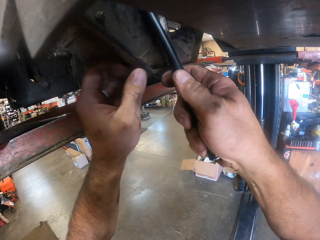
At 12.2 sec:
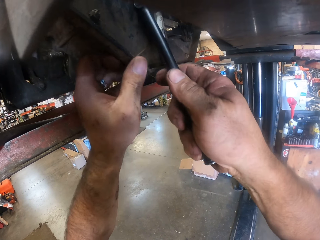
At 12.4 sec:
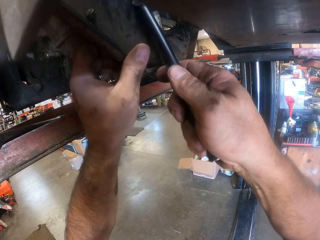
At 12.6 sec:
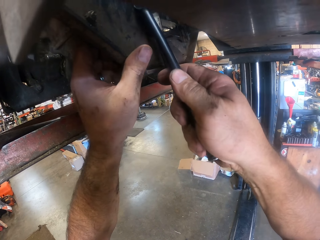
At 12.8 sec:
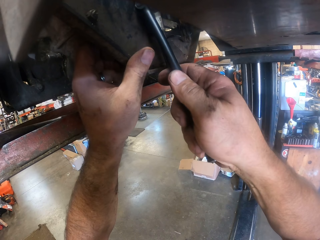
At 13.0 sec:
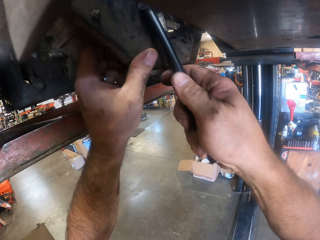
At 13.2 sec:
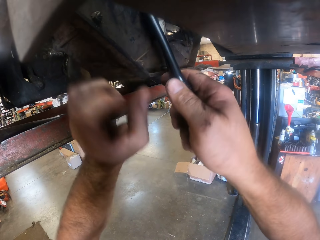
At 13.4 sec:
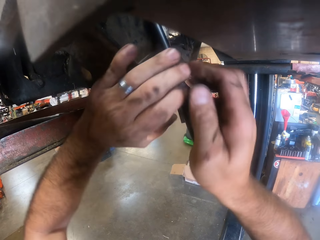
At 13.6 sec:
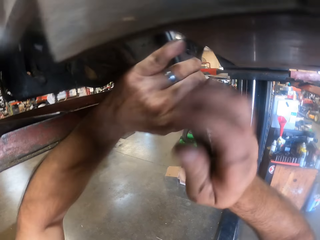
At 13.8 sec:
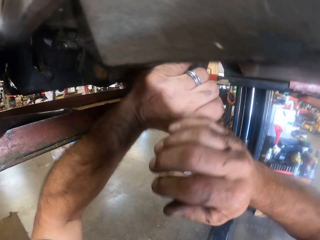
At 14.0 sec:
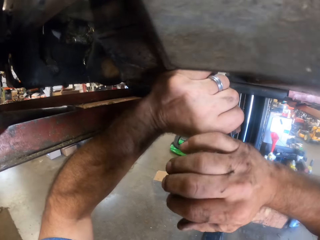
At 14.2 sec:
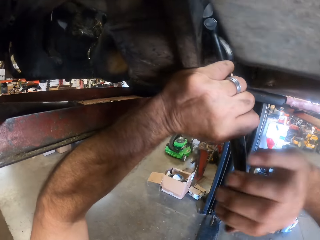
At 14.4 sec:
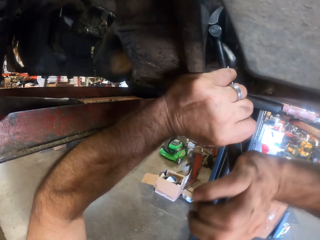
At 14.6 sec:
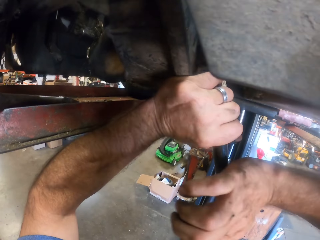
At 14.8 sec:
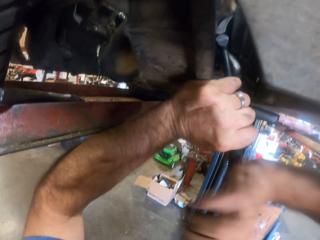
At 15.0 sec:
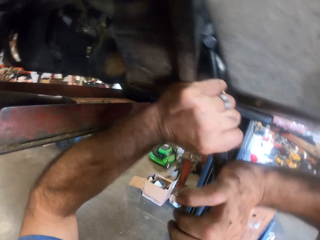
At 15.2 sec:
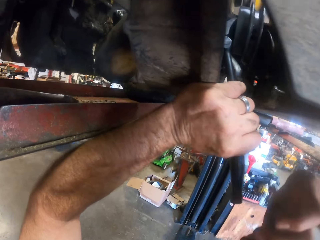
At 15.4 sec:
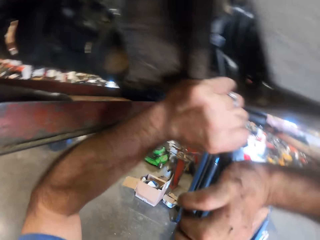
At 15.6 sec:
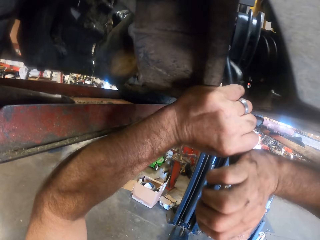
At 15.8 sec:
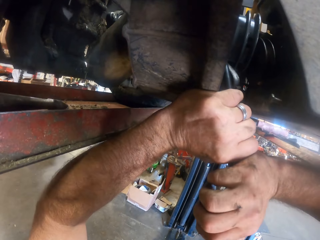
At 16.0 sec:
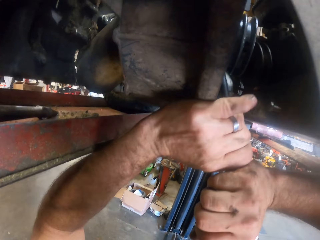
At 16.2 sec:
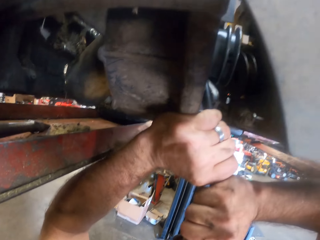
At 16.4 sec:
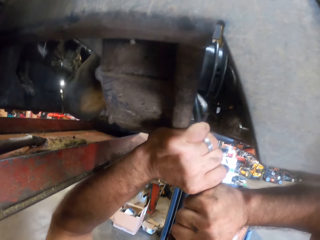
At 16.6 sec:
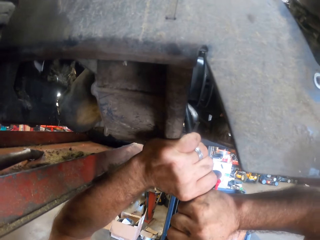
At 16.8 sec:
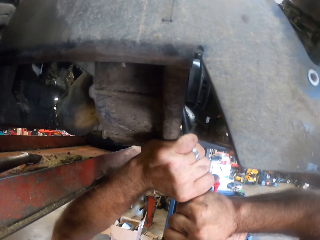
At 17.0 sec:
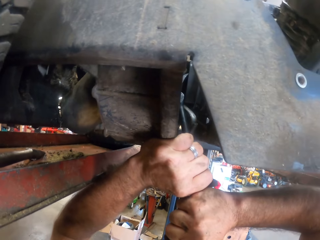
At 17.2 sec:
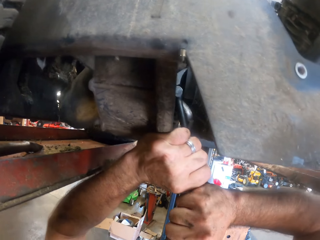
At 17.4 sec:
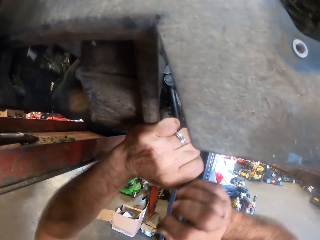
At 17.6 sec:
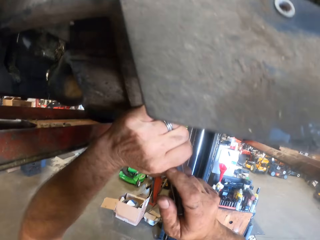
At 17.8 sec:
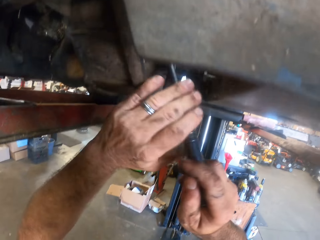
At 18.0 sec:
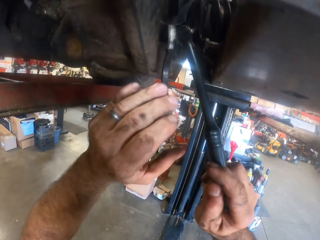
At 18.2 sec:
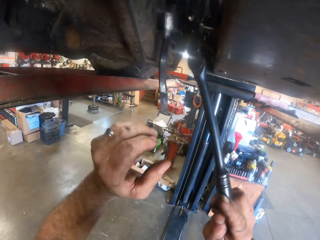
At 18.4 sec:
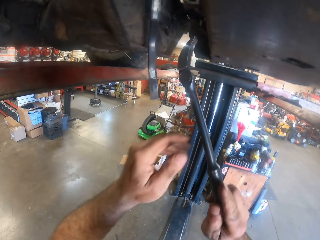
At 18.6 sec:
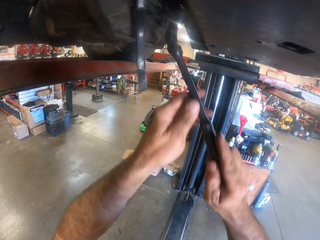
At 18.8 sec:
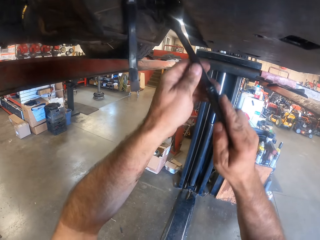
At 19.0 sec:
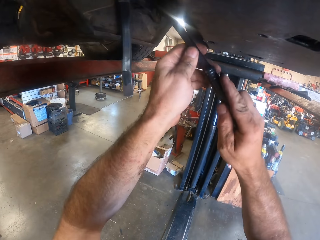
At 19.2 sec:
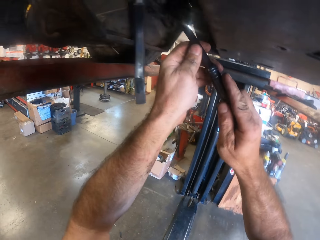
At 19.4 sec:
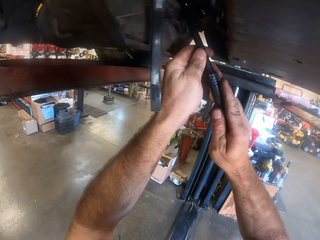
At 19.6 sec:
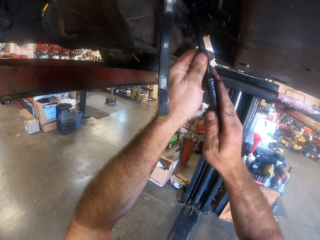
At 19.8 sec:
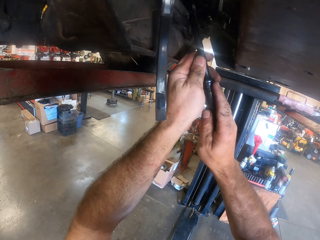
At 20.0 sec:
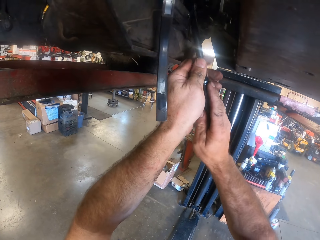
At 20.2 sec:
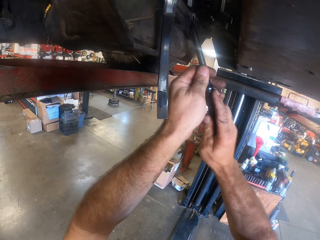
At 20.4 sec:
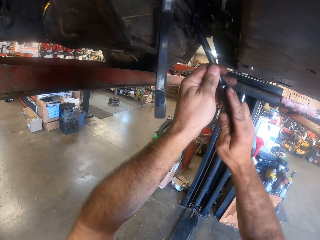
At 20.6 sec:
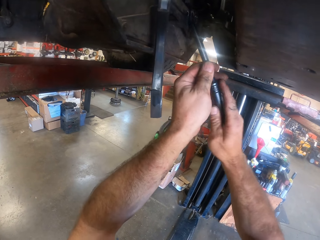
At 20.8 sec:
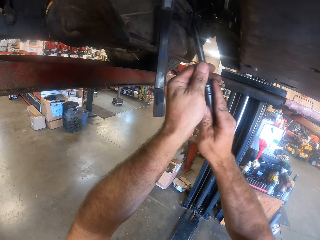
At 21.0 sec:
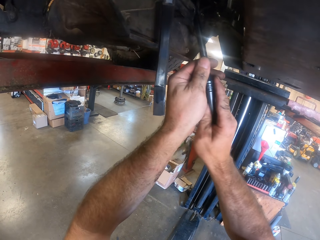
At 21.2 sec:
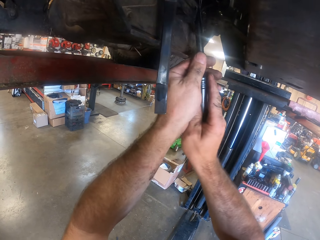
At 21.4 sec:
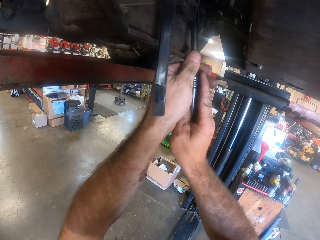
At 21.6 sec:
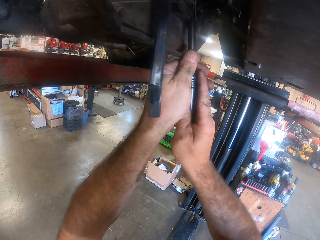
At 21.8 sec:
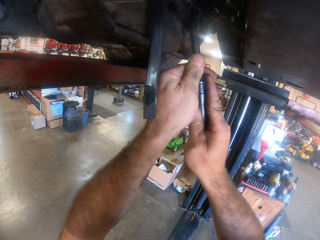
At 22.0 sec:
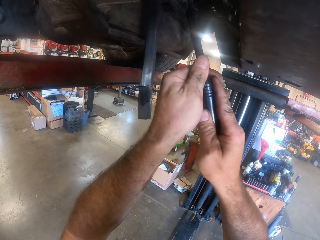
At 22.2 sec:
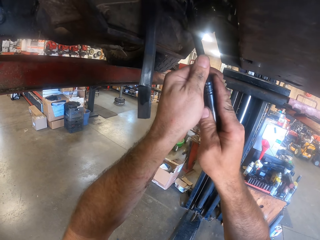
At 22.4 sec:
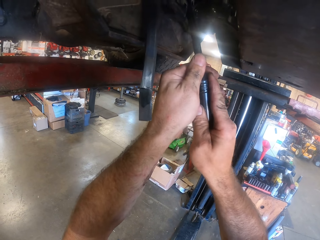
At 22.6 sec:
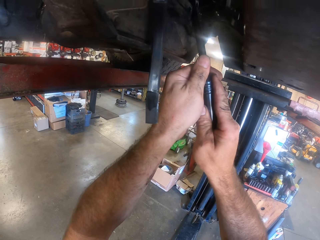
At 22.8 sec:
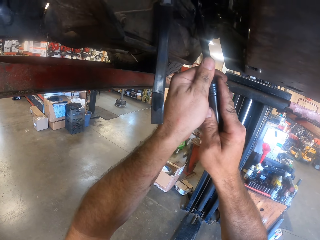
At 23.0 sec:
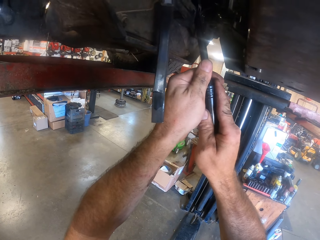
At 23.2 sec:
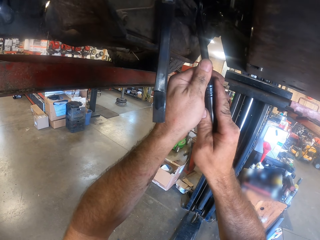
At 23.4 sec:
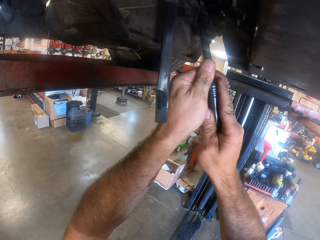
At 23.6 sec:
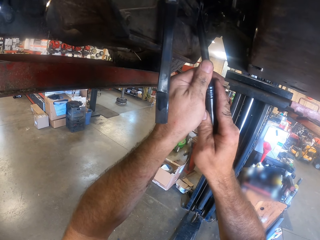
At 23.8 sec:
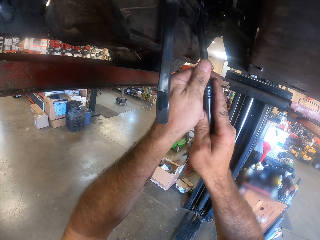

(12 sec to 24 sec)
The camera wearer holds the L wrench or prybar with his left hand. He pounds on the L wrench with his right hand. He removes his left hand from the L wrench. He removes the L wrench from the lawnmower with his right hand. He fixes the L wrench underneath the lawnmower with both hands. He moves the prybar.

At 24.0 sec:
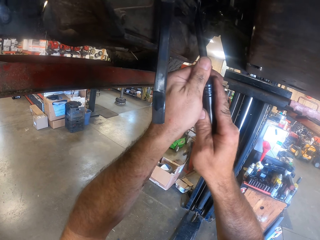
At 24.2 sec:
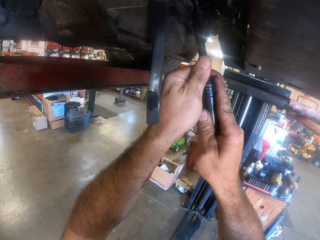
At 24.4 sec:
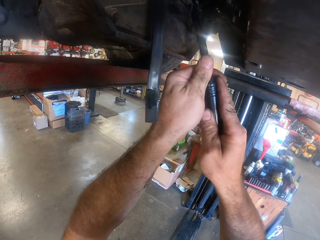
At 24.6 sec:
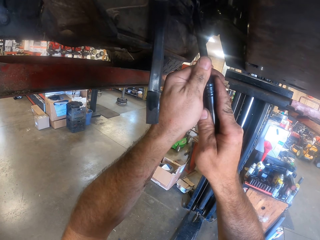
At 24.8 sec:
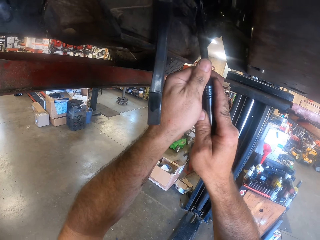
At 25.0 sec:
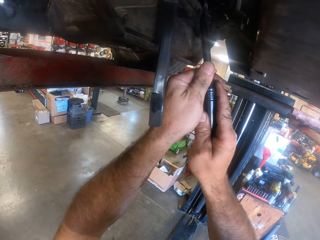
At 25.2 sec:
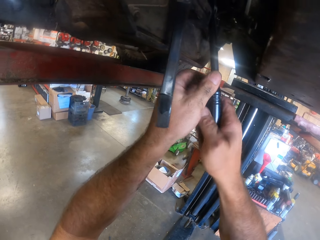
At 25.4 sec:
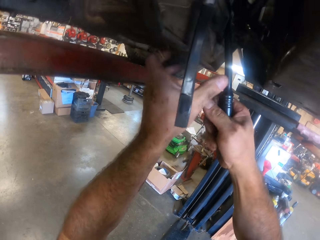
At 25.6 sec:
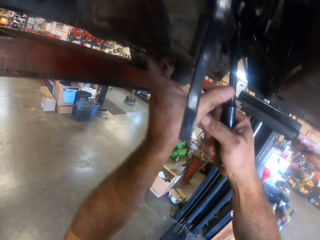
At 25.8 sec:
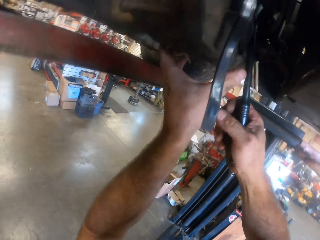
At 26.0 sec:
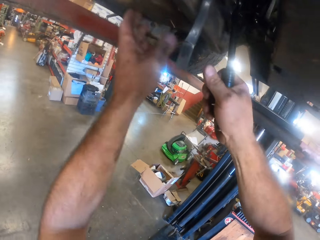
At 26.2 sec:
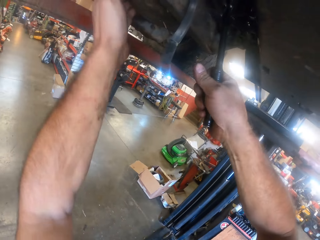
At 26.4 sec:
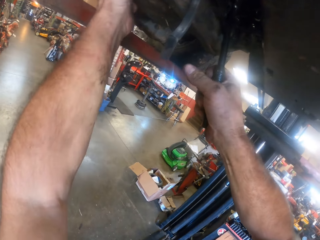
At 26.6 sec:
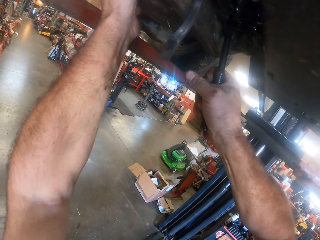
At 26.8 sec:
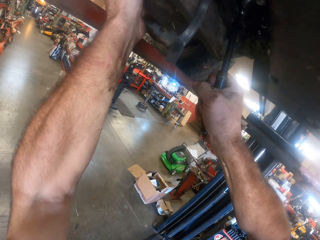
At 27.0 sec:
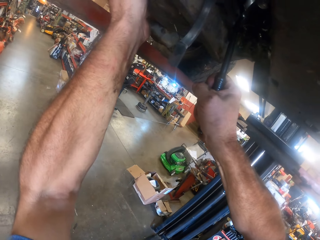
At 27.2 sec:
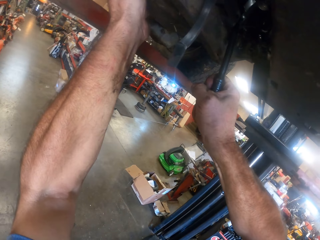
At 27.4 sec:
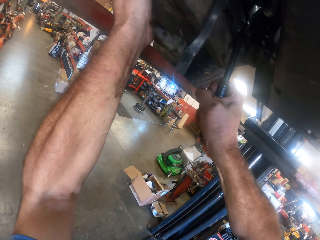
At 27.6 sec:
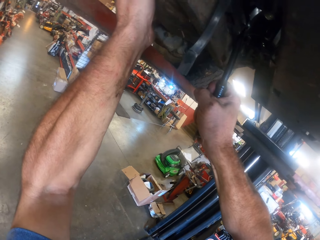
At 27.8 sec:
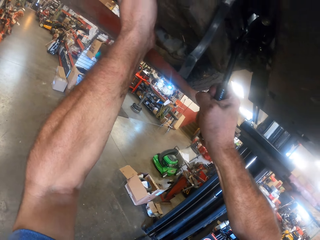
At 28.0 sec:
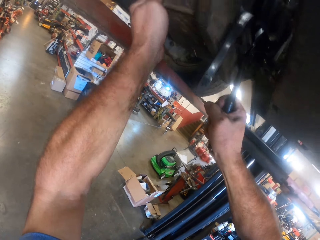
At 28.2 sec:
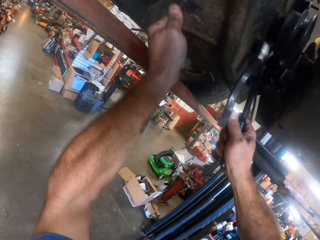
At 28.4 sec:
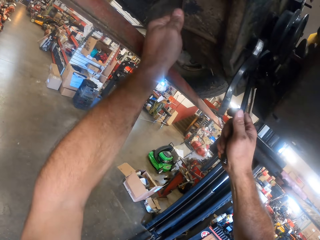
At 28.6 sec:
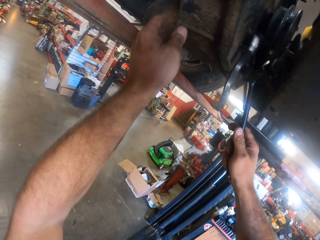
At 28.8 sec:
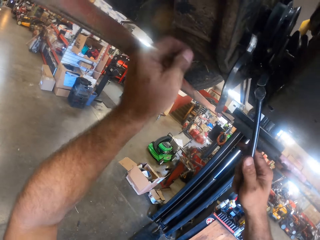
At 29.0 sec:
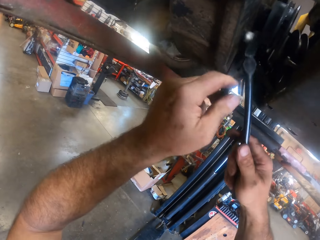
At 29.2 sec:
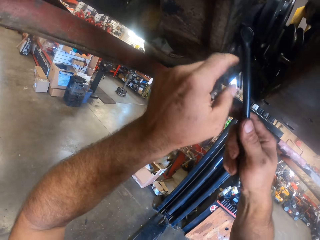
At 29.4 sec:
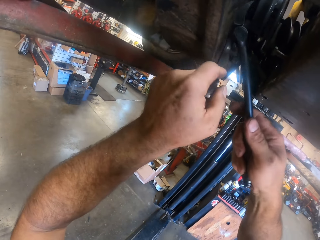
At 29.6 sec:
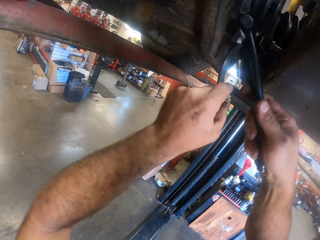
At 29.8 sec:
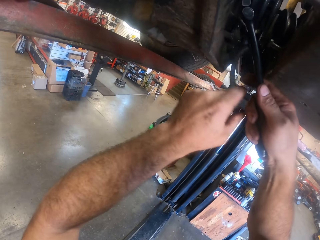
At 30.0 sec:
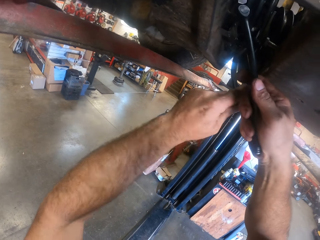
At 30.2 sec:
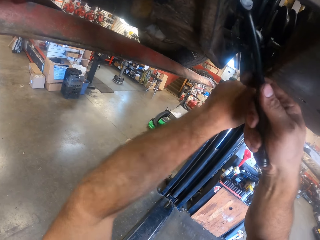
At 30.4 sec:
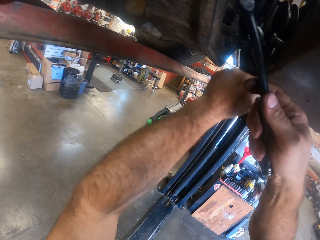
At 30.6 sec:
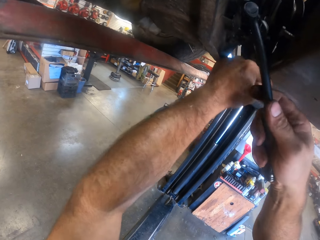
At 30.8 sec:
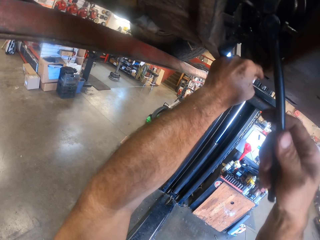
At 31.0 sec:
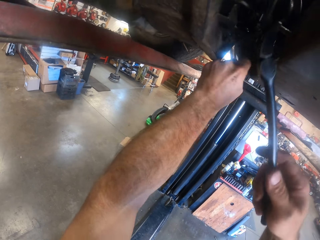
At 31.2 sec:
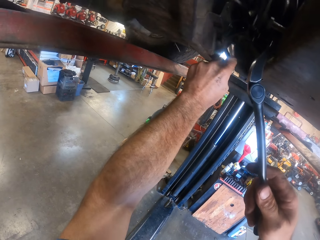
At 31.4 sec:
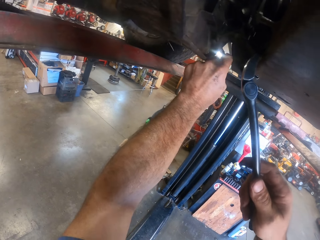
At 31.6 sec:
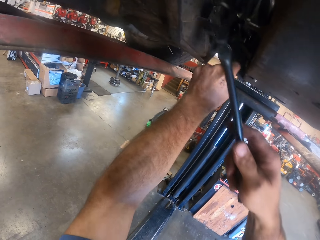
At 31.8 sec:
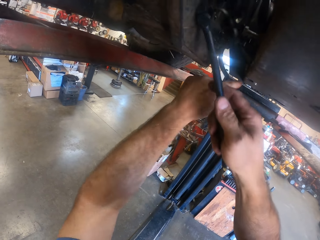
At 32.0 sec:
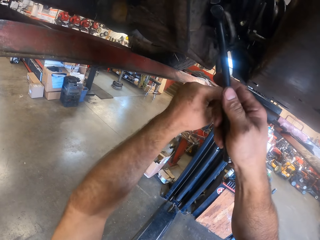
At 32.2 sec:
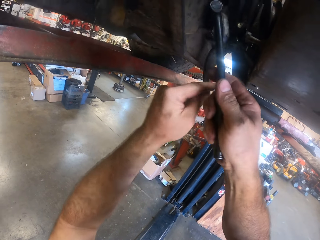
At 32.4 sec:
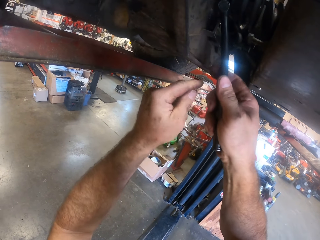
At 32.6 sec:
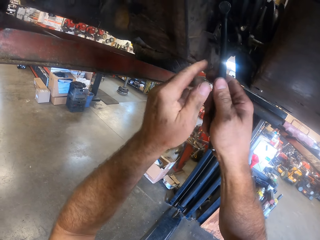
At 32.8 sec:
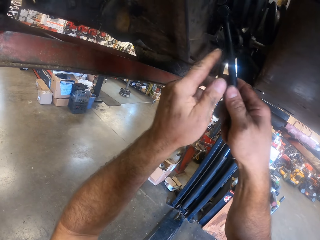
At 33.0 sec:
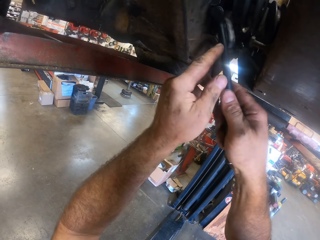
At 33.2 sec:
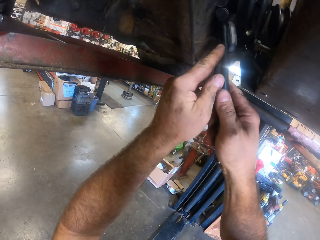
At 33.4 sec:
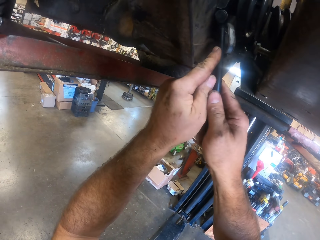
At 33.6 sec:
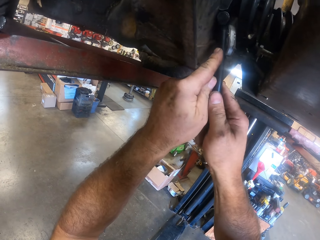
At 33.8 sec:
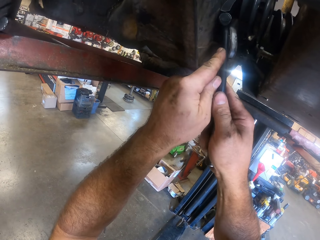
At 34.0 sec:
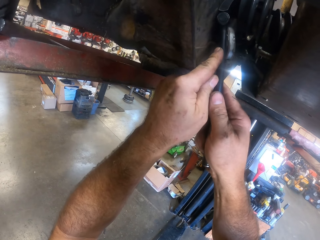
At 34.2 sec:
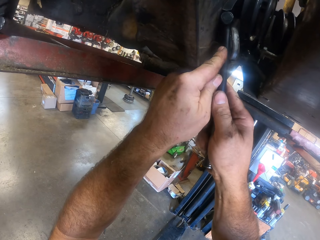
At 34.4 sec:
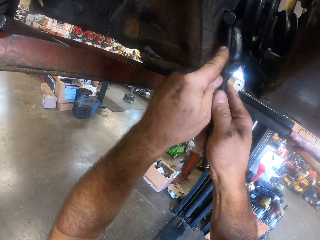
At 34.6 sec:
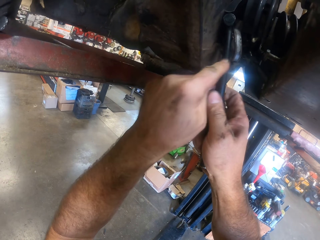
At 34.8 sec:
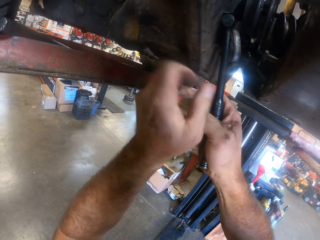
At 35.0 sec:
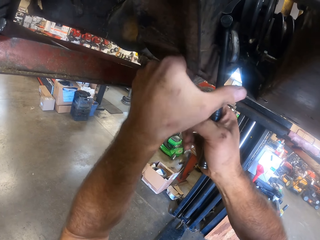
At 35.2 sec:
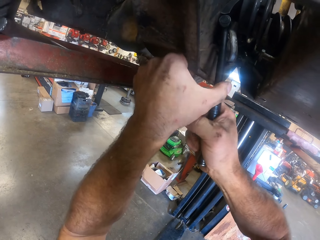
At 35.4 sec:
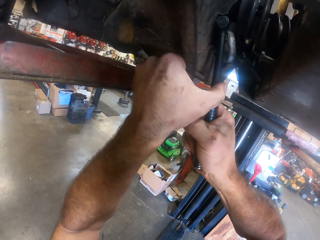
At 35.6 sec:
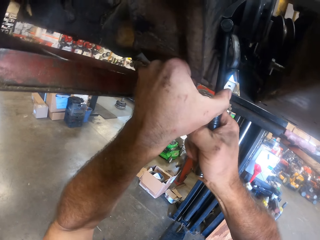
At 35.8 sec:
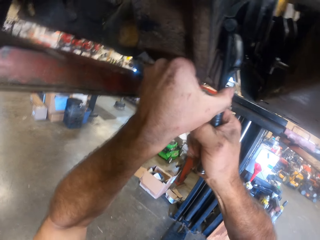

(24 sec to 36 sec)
The camera wearer touches the car with the hand. He adjusts the engine part with the prybar. He fixes the L wrench in the lawnmower with his right hand. He moves the engine part. He pulls an axle with his left hand. He puts the prybar on the engine part. He adjusts the engine part with the prybar. He fixes the L wrench in the lawnmower with both hands.
